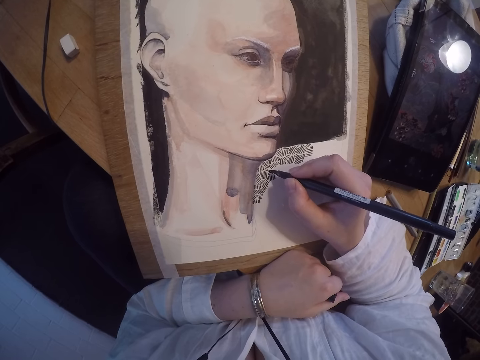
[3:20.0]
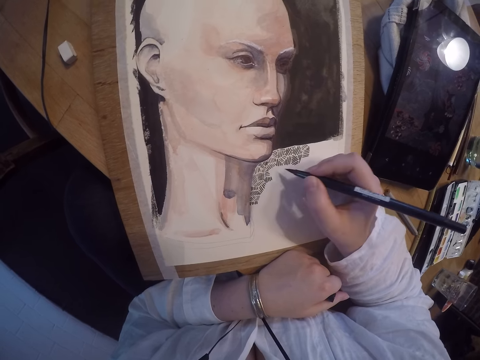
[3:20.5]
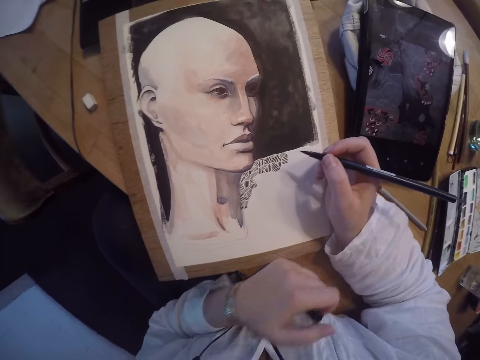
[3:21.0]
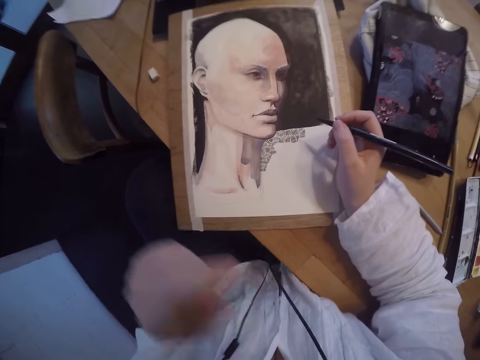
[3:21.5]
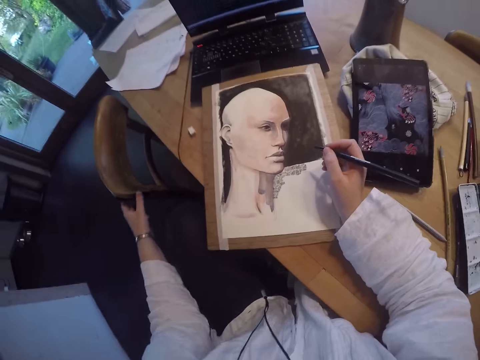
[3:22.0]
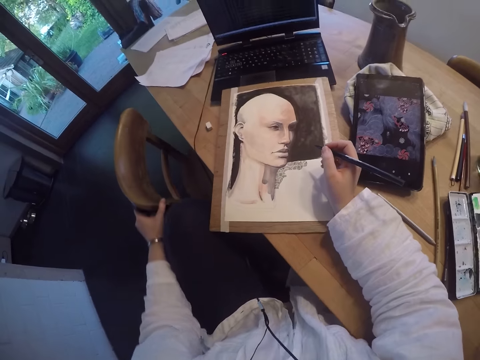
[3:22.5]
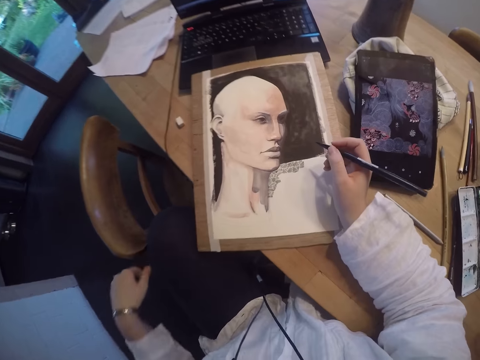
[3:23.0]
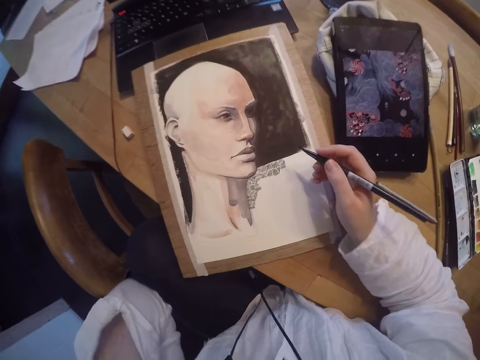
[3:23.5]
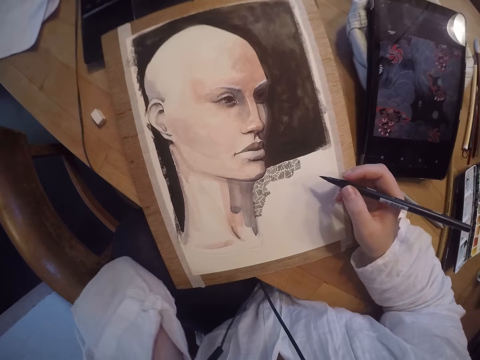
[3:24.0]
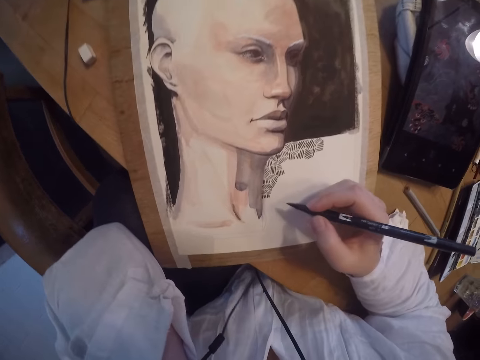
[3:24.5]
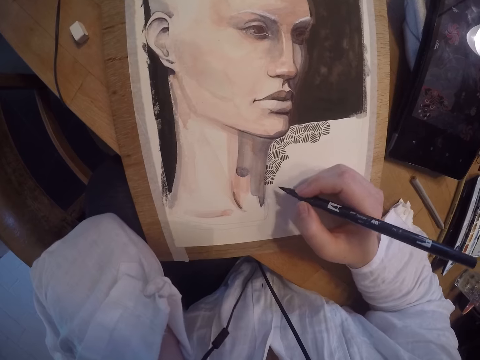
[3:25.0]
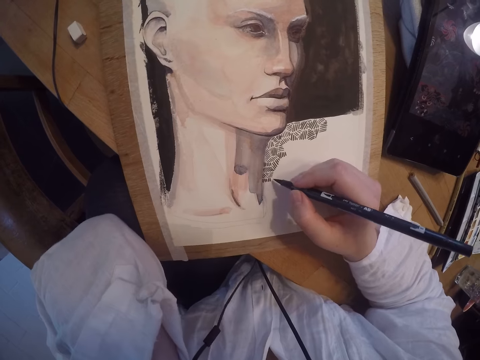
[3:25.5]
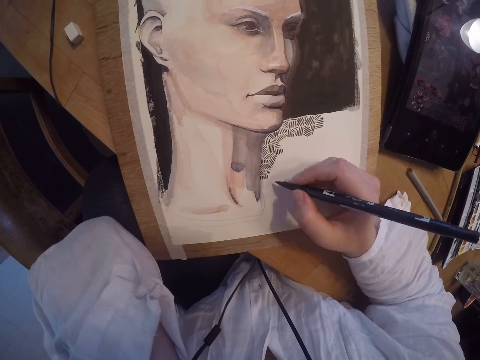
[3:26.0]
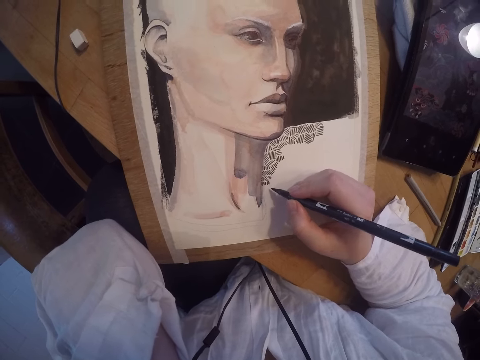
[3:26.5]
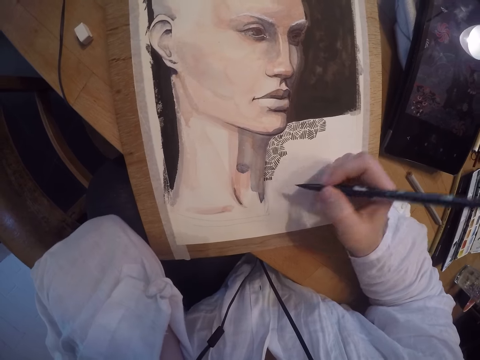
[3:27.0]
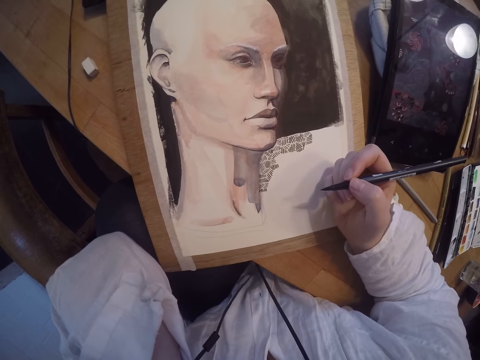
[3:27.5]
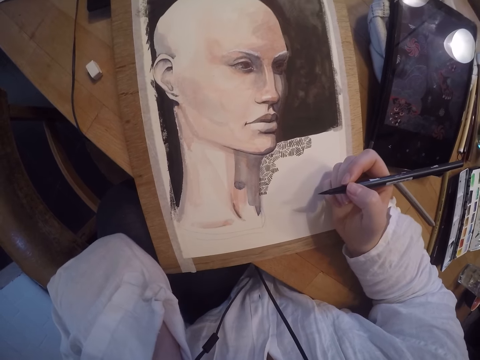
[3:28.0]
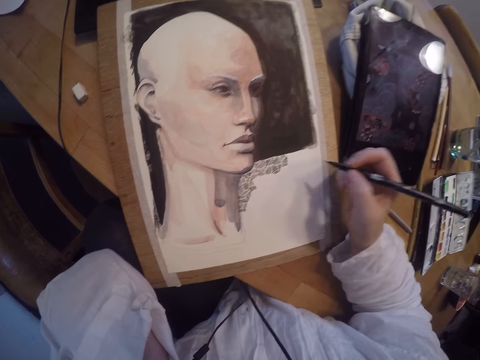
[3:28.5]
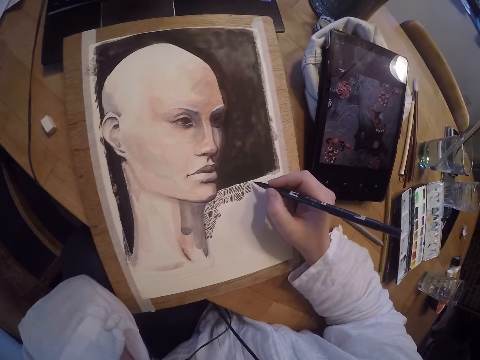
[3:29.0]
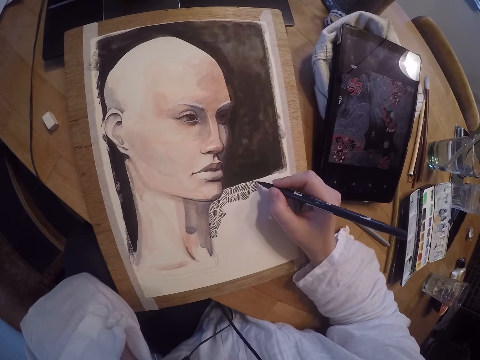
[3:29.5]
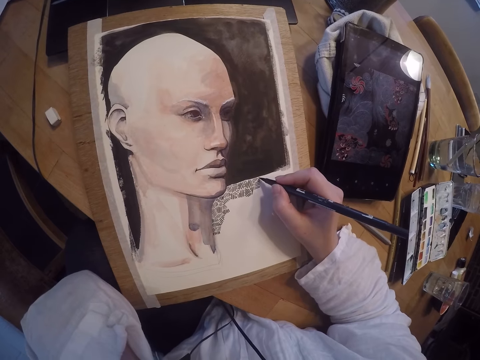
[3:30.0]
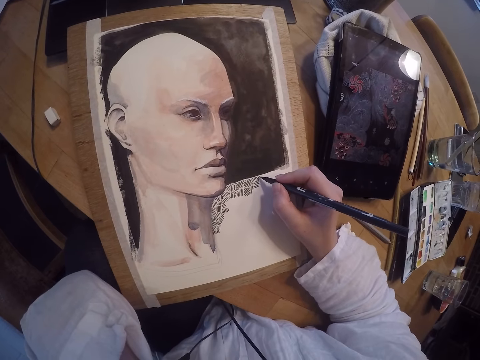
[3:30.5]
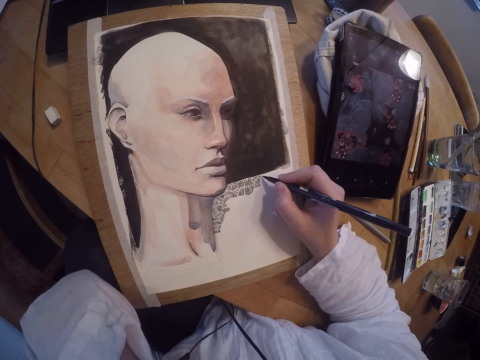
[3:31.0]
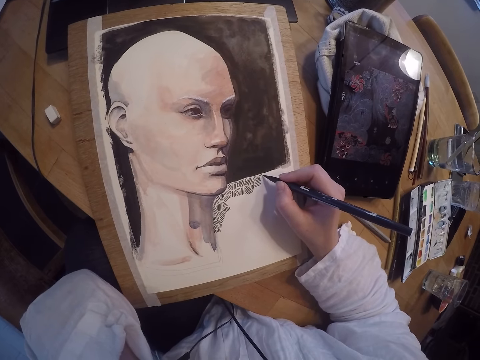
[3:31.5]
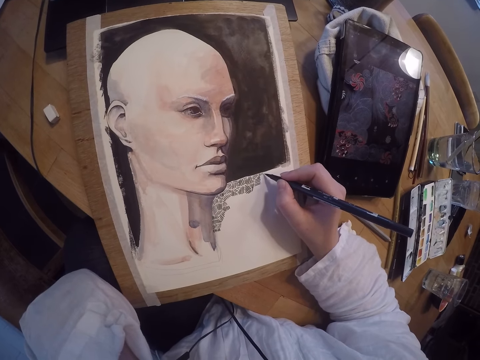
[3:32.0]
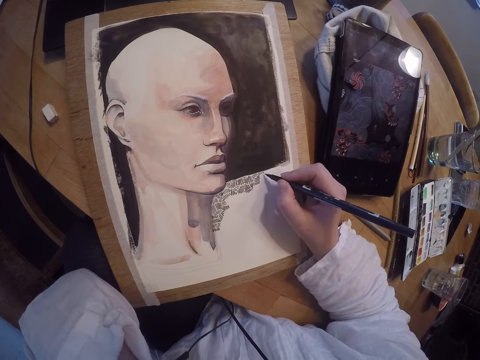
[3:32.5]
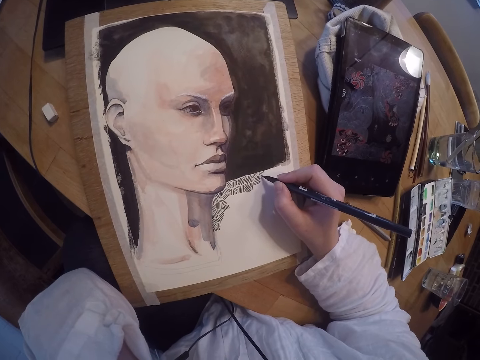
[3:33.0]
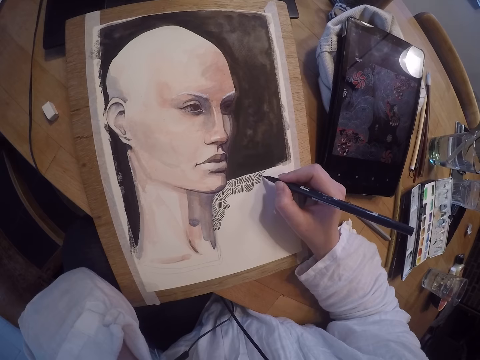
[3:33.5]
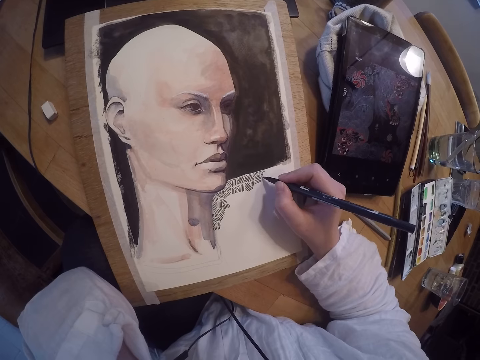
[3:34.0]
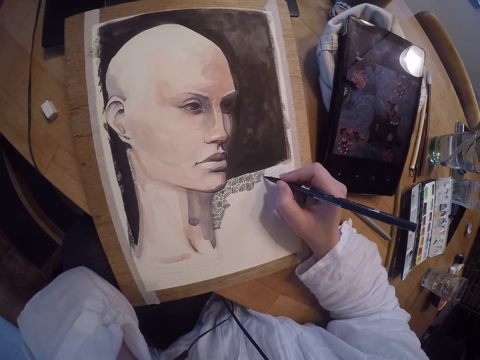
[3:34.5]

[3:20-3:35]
The camera wearer touches her face with her left hand. She drags a chair closer. She rests her knee on the chair. She raises her left hand. She holds the head. She continues drawing on the painting with her right hand.

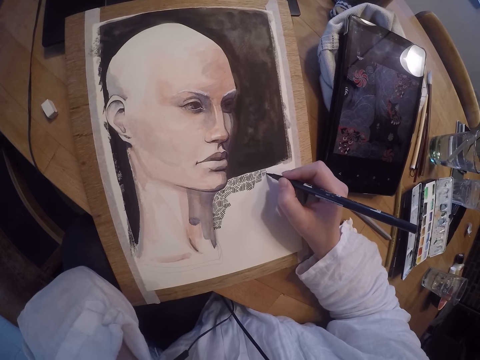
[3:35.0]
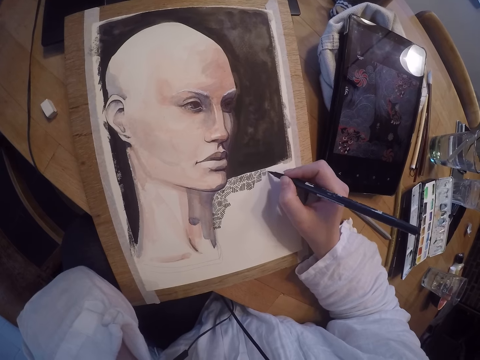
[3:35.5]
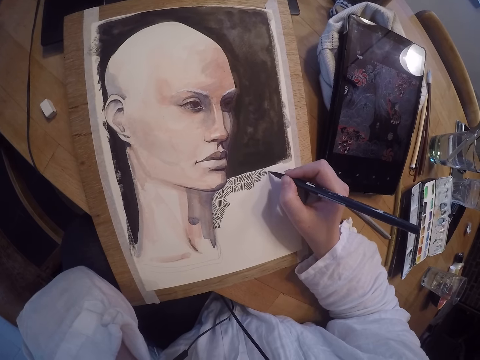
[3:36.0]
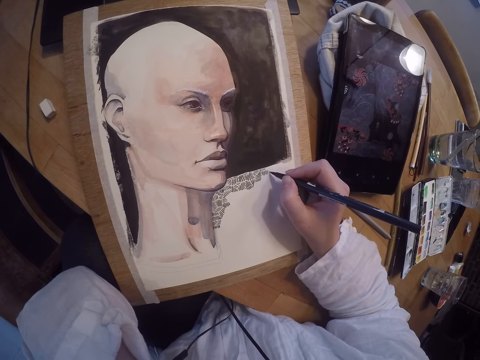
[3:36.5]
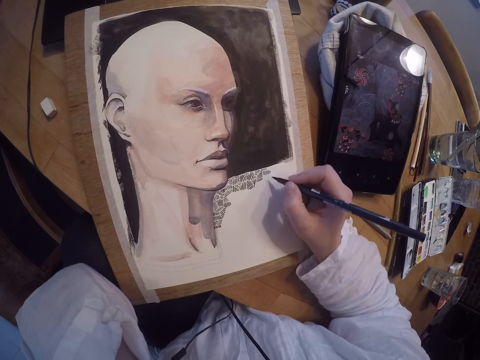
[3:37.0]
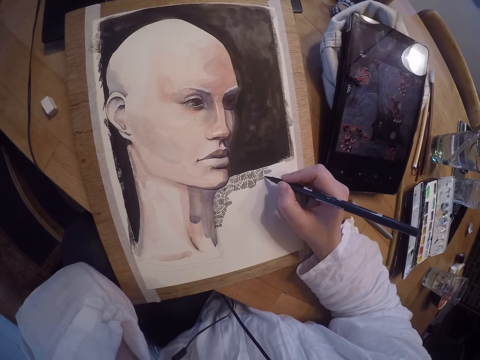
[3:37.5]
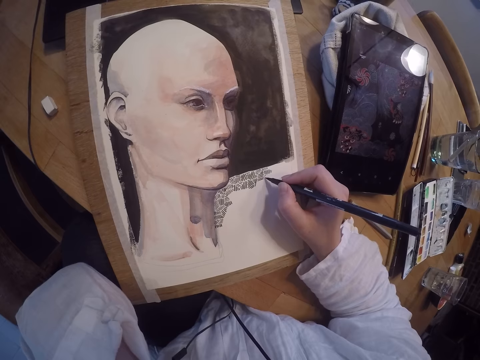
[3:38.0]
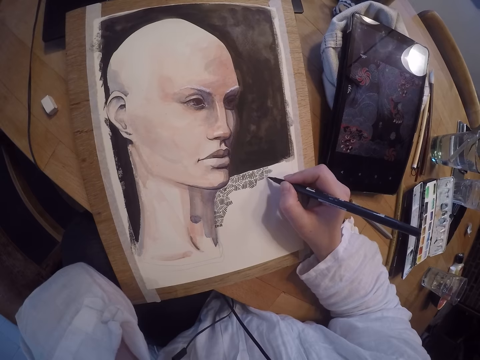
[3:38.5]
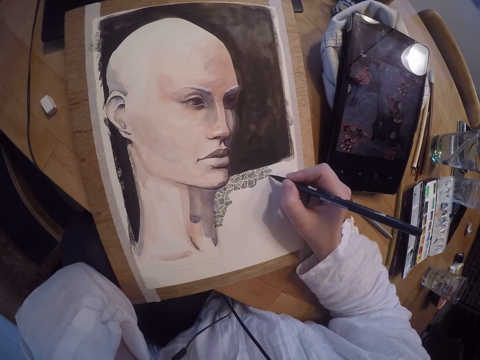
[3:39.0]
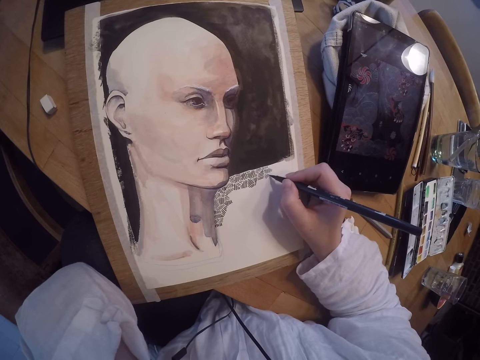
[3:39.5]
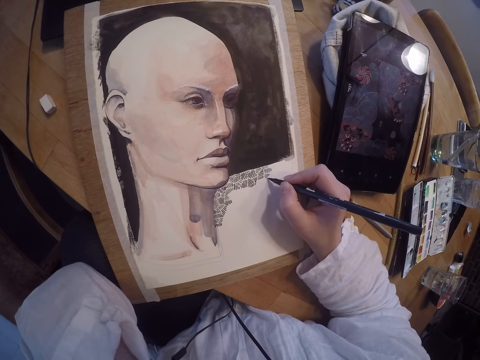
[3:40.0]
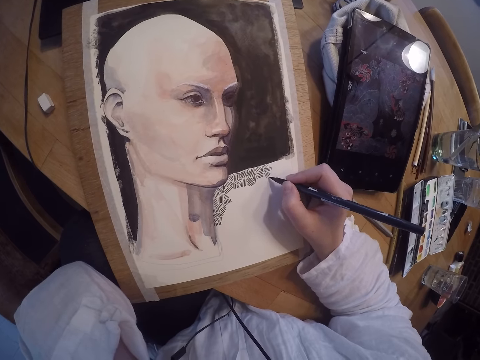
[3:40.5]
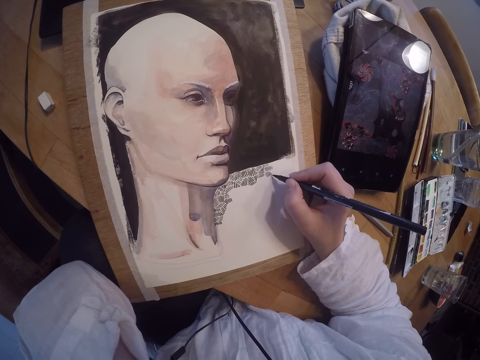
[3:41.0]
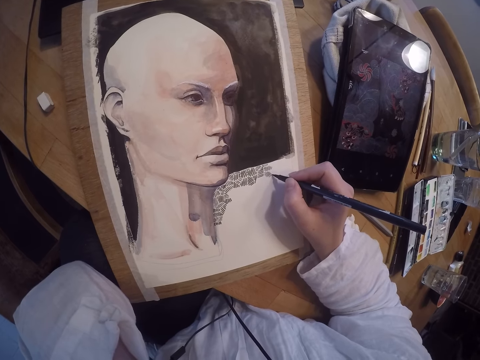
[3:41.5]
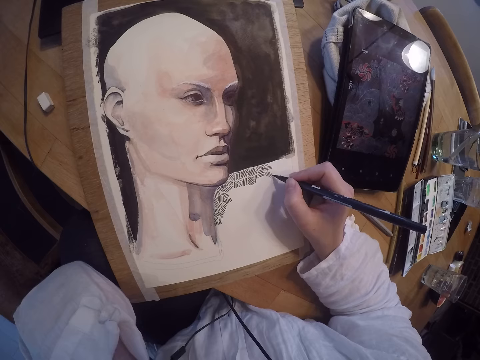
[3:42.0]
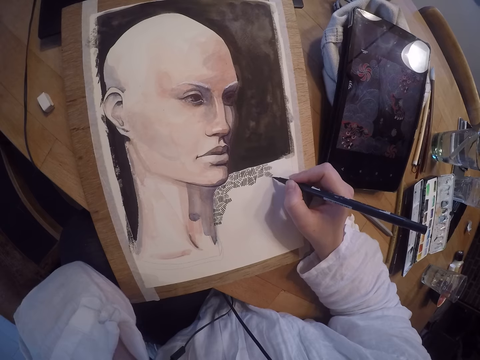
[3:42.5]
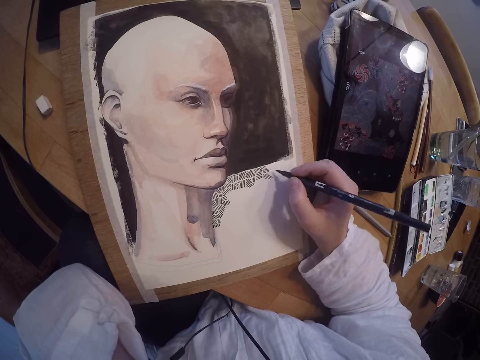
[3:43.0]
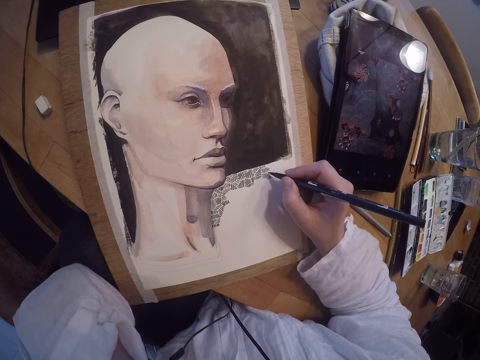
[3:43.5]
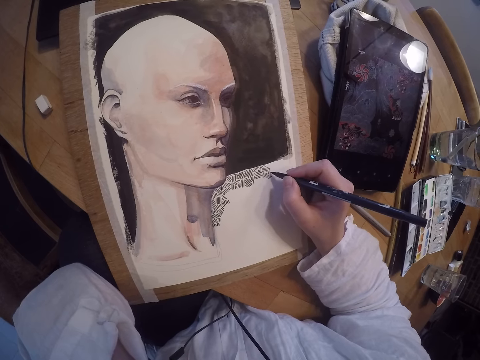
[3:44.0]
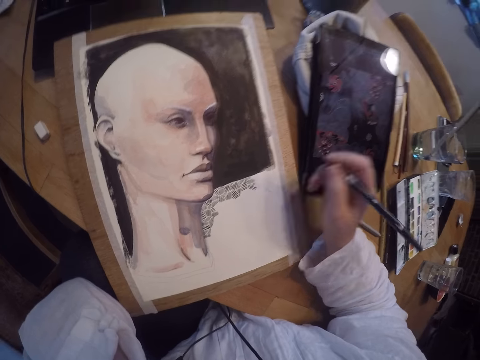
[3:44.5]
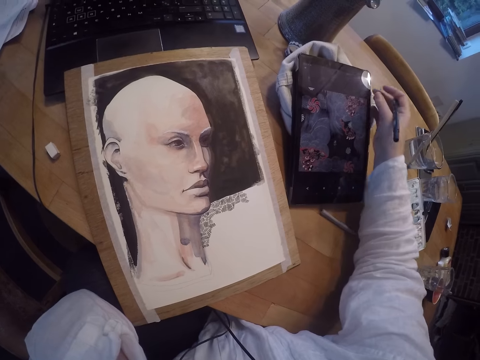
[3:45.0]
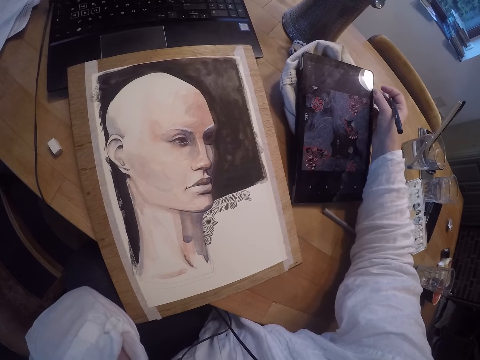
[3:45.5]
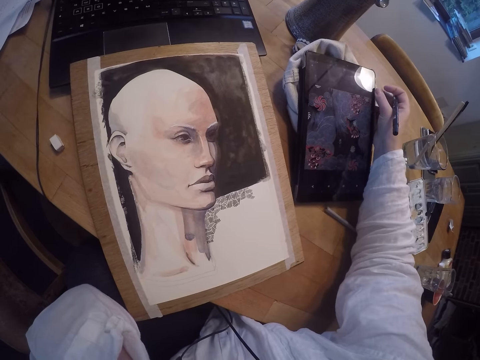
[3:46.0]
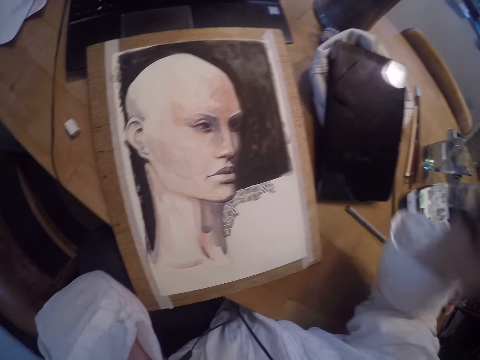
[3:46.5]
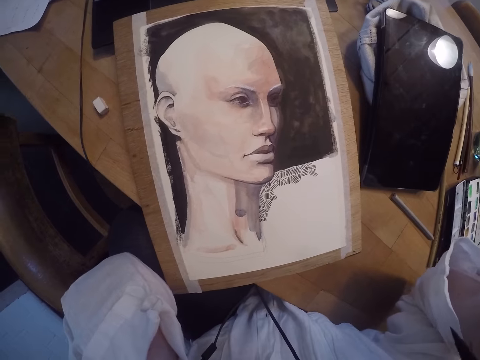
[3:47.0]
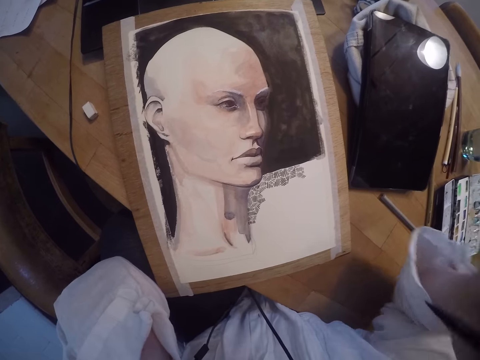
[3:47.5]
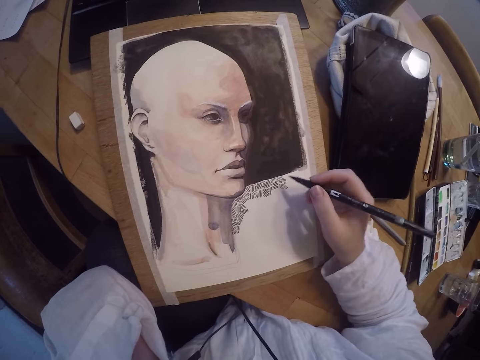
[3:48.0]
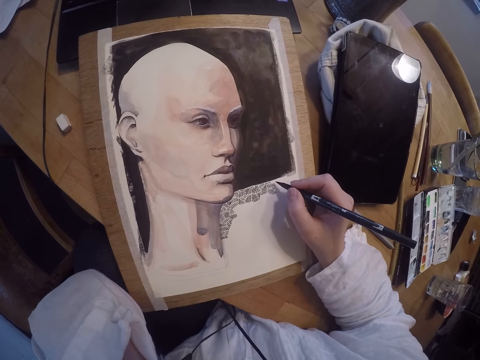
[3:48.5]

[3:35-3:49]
The camera wearer adjusts the tablet phone on the sack. She touches an iPad. She touches her face with her right hand. She holds the camera to put it into focus.
